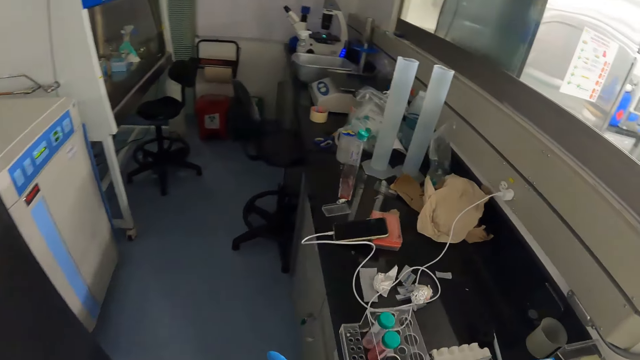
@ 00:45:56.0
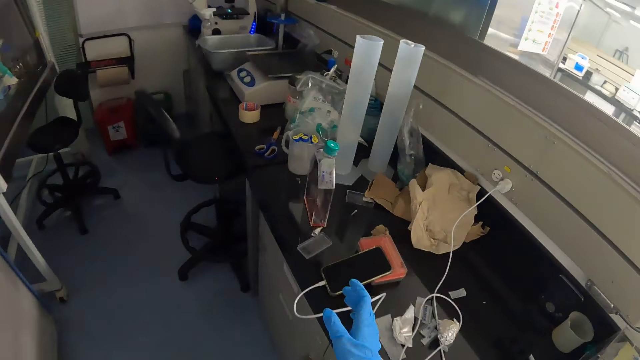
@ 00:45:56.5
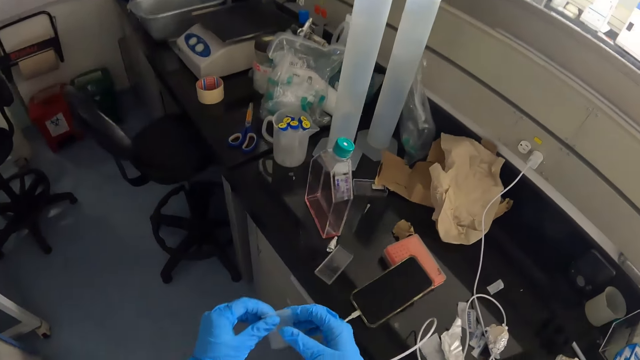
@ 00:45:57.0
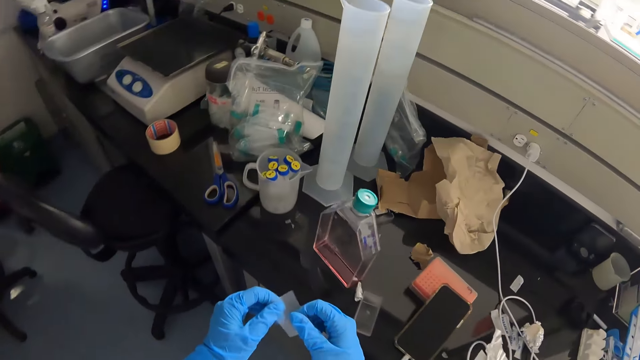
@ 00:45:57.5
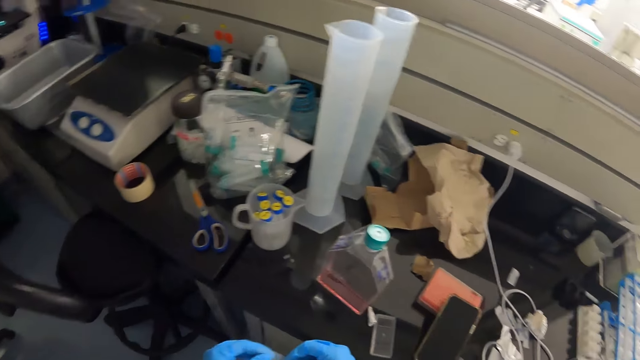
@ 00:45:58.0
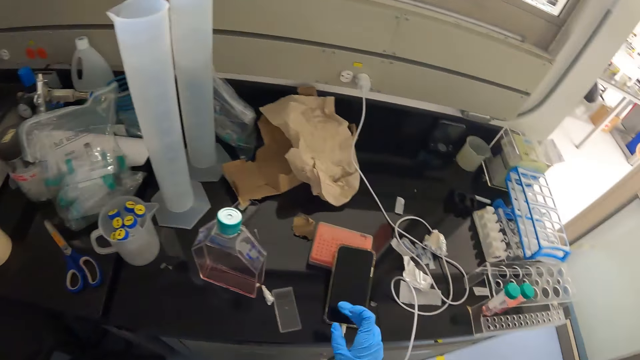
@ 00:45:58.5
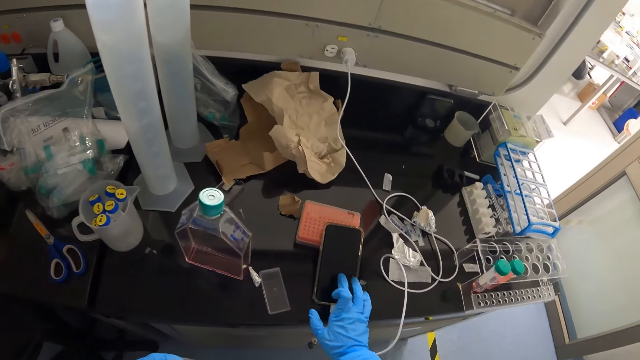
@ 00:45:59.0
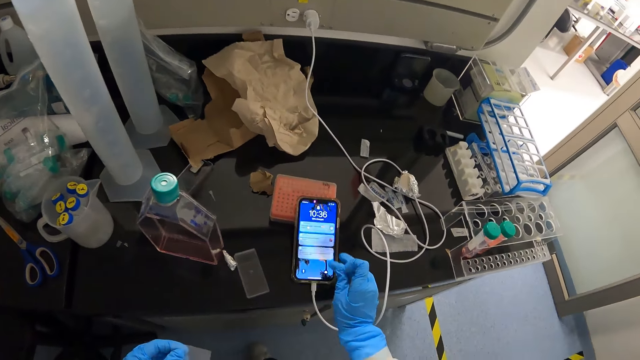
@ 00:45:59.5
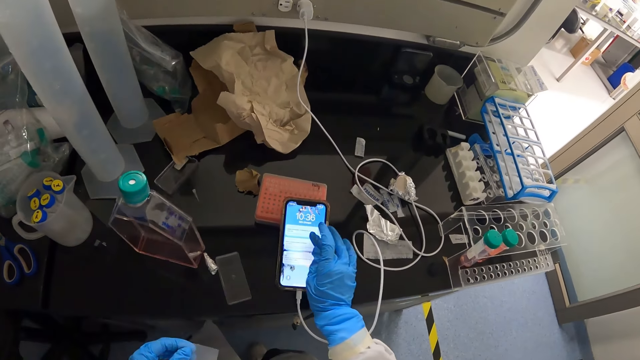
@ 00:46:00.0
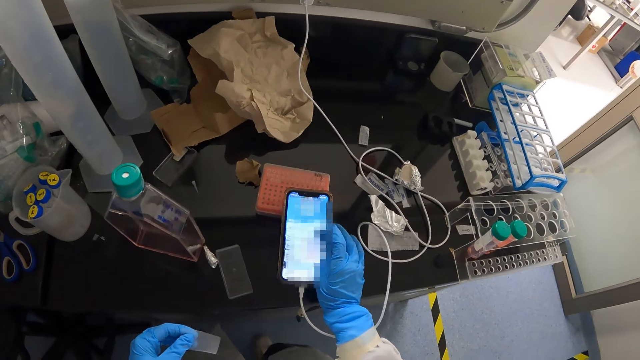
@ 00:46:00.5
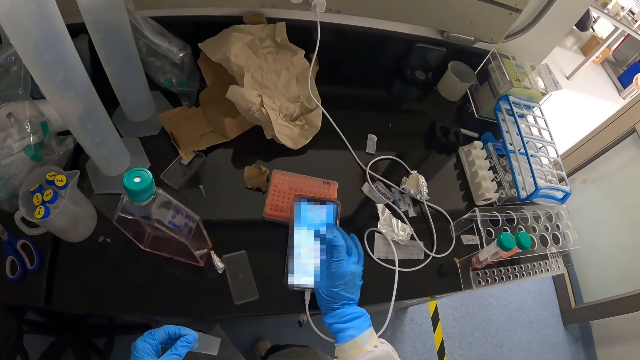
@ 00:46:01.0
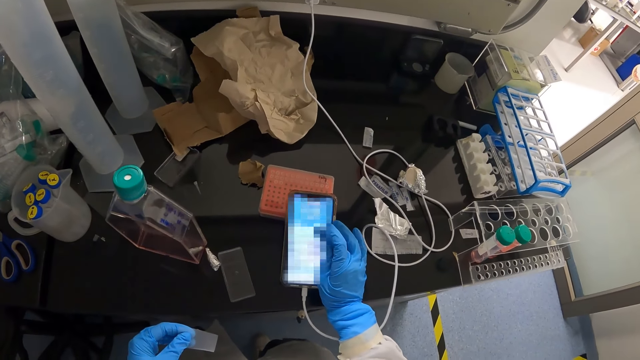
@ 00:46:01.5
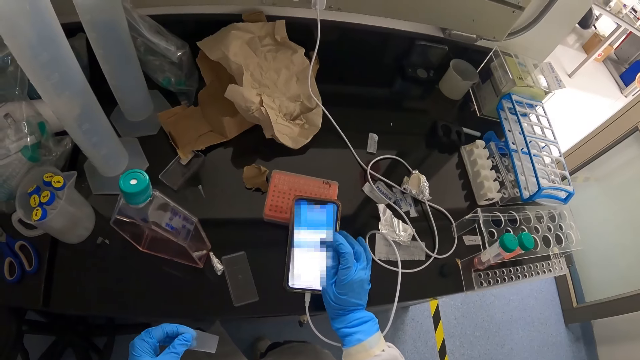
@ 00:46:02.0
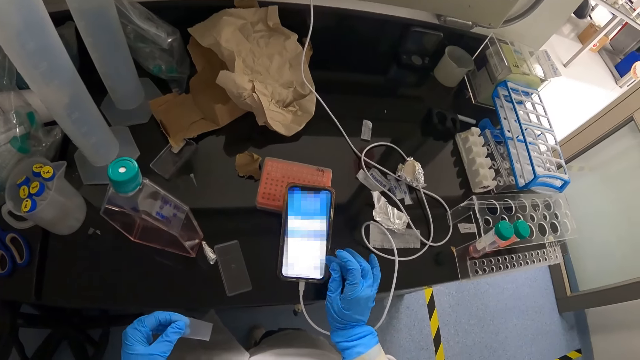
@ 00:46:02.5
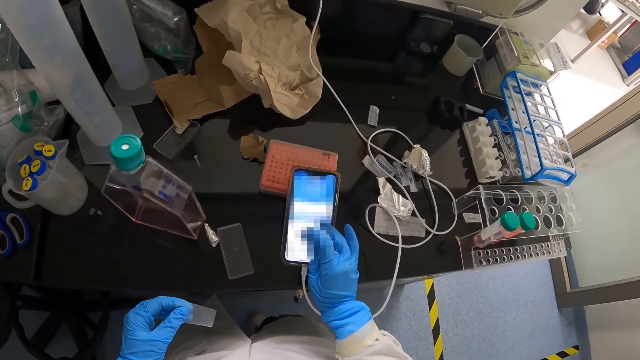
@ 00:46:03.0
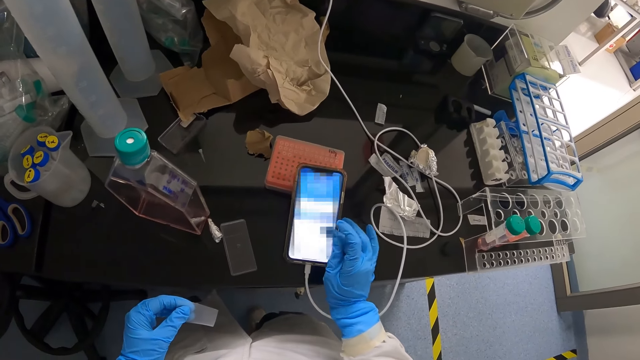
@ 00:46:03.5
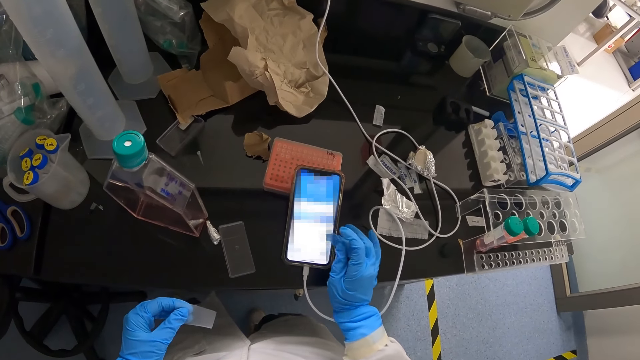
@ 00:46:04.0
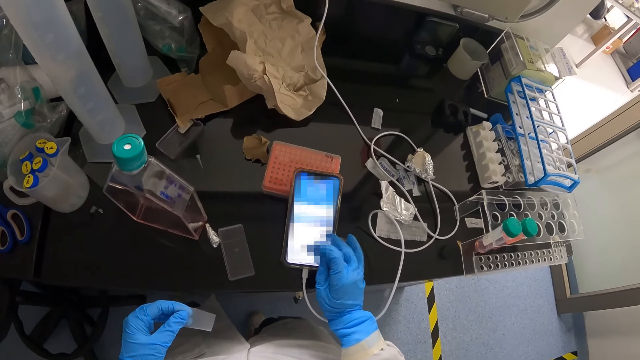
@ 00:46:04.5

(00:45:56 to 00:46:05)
The camera wearer holds a piece of paper. He operates the phone with his right hand.

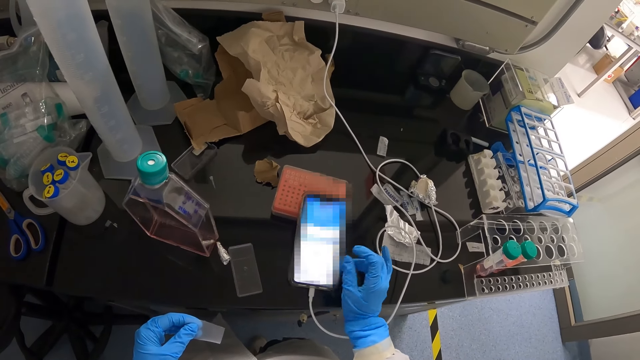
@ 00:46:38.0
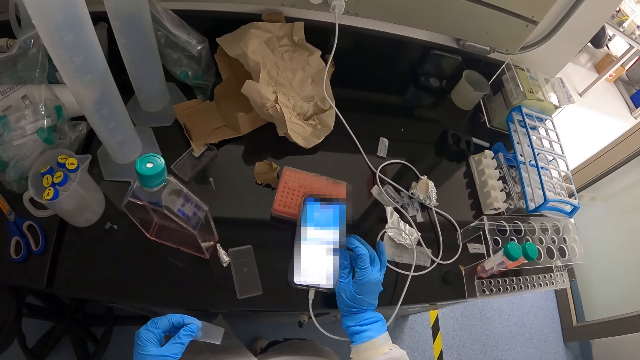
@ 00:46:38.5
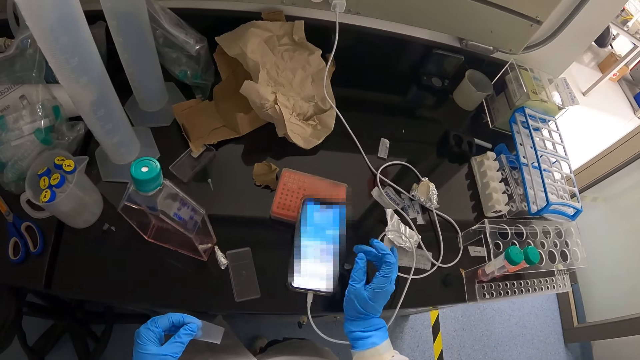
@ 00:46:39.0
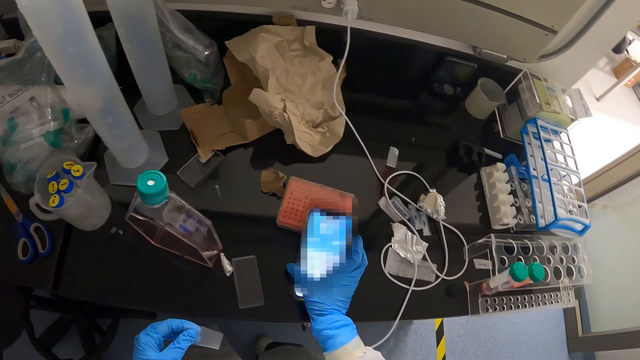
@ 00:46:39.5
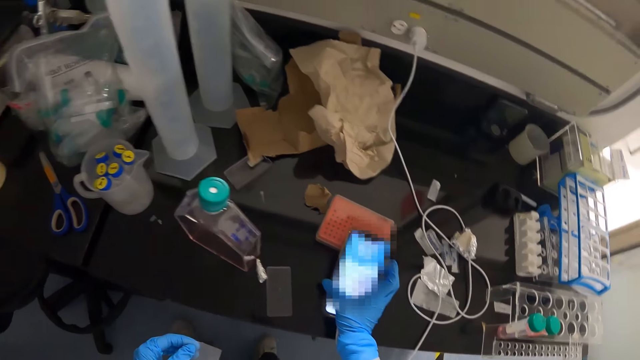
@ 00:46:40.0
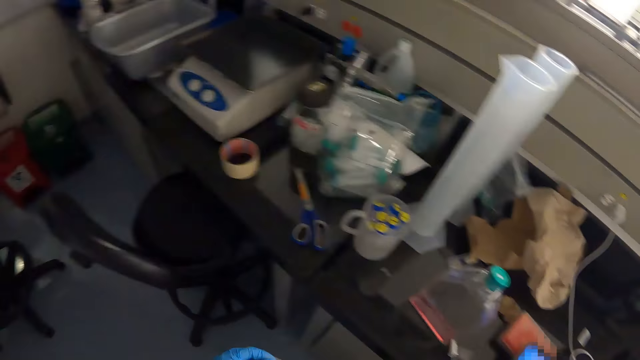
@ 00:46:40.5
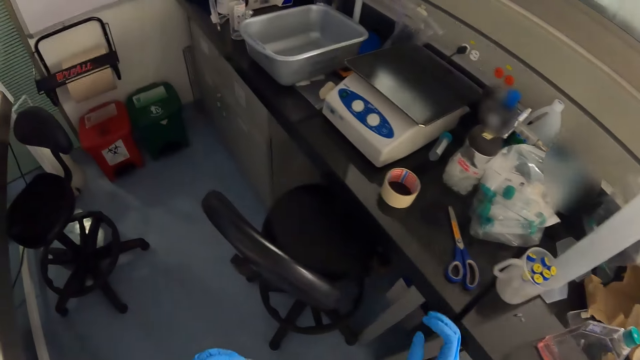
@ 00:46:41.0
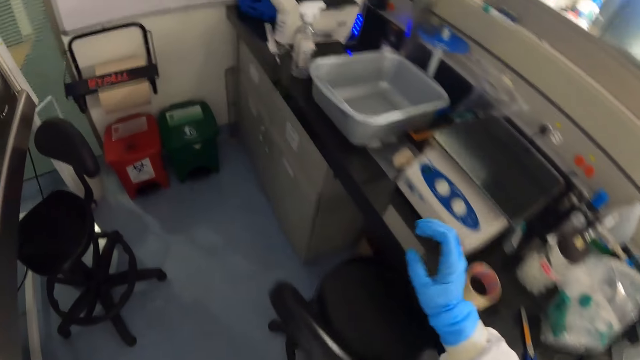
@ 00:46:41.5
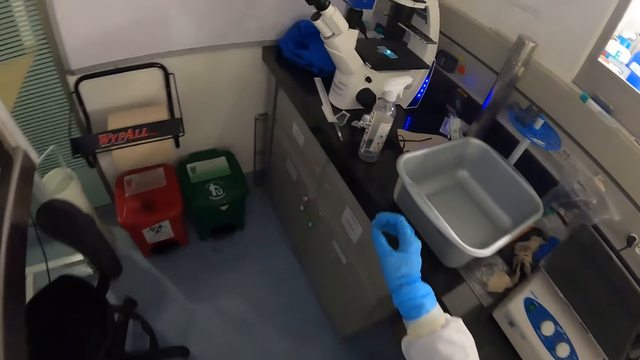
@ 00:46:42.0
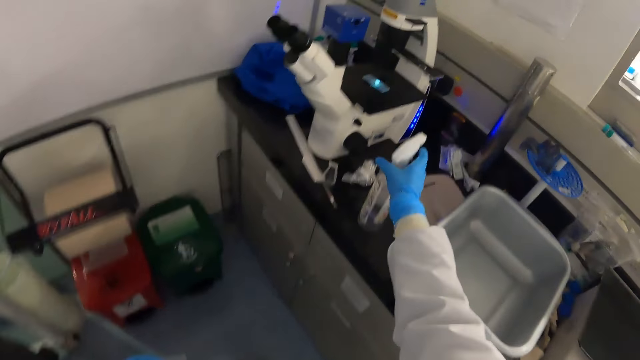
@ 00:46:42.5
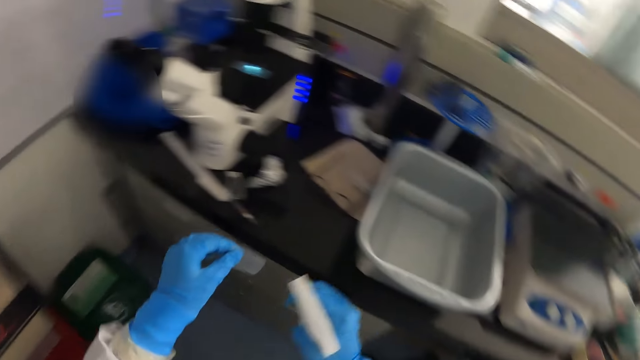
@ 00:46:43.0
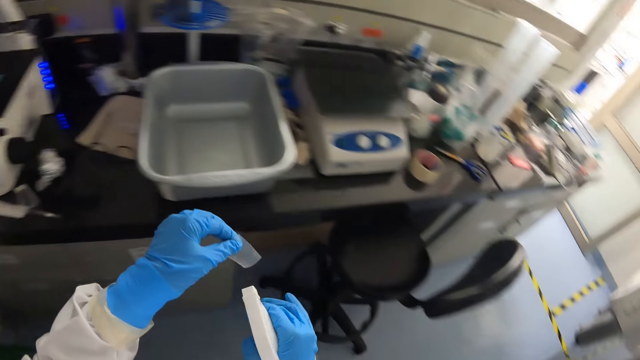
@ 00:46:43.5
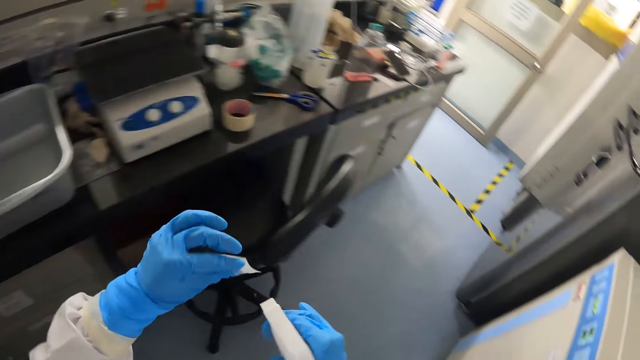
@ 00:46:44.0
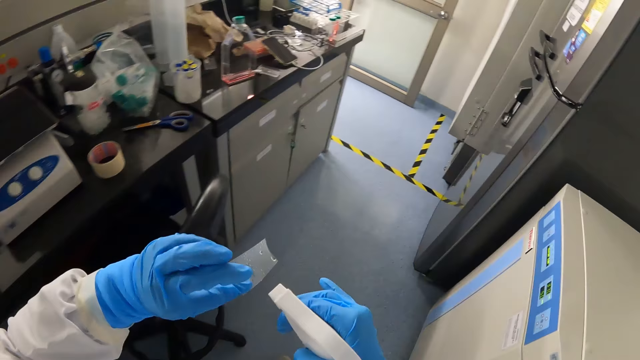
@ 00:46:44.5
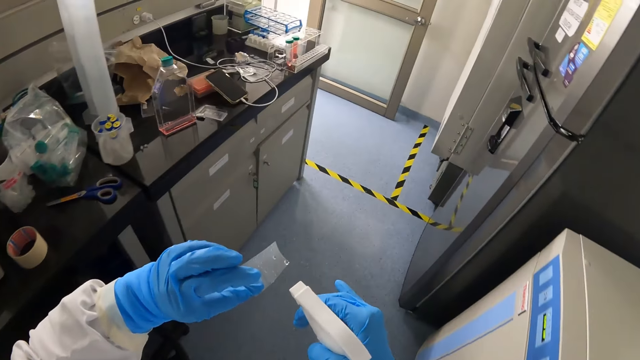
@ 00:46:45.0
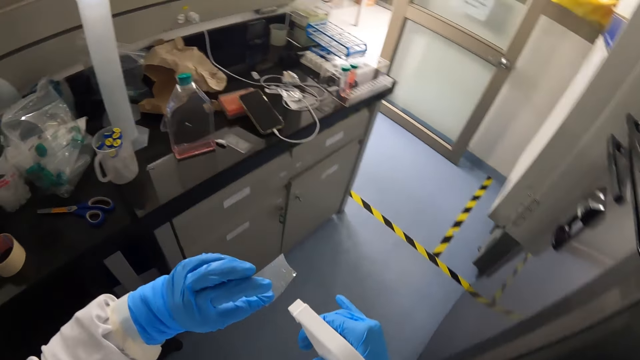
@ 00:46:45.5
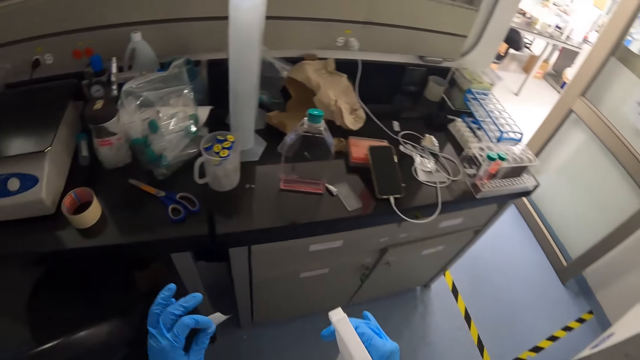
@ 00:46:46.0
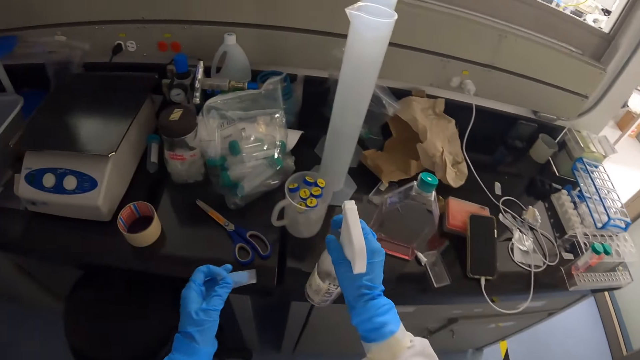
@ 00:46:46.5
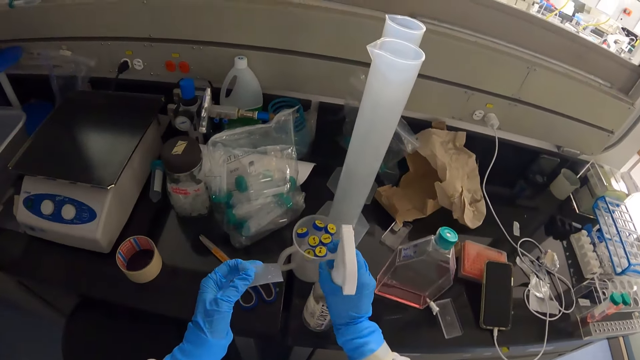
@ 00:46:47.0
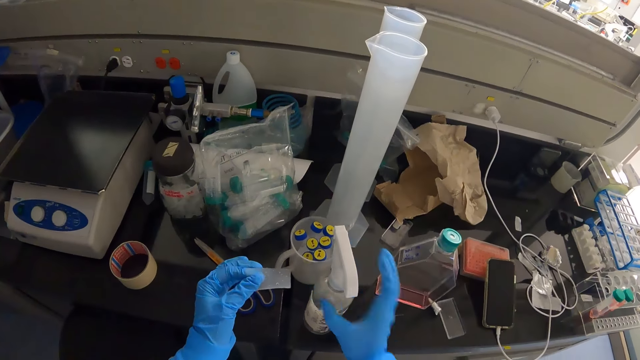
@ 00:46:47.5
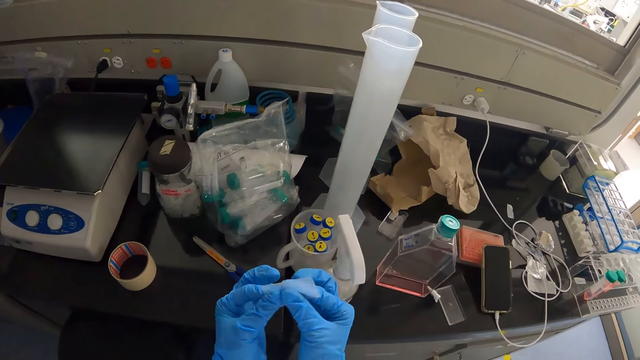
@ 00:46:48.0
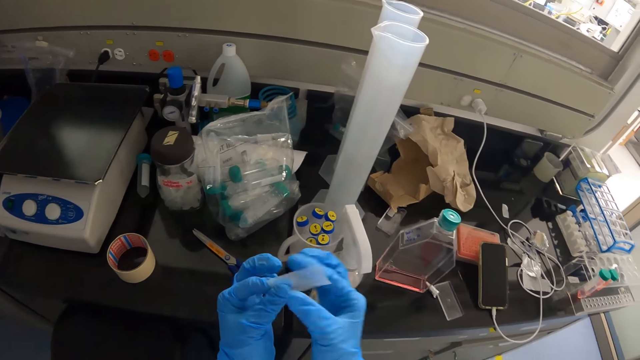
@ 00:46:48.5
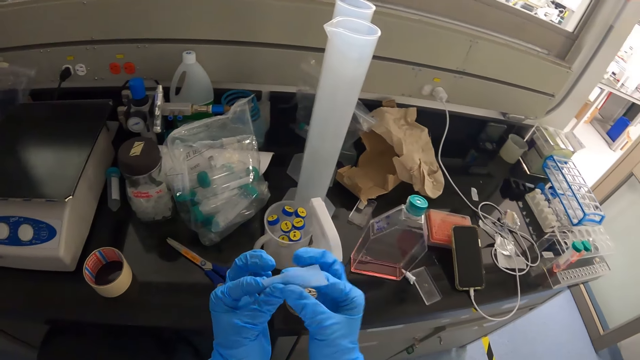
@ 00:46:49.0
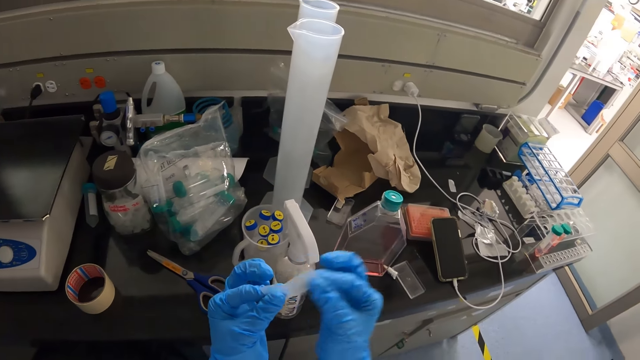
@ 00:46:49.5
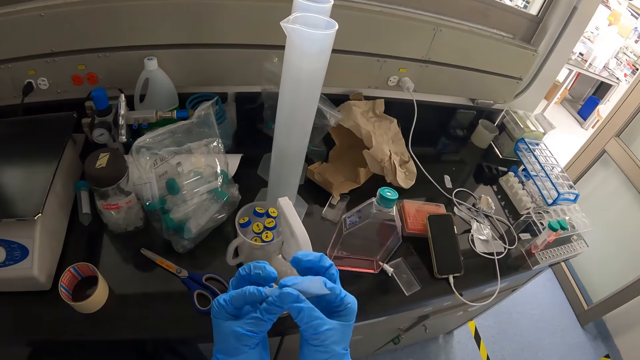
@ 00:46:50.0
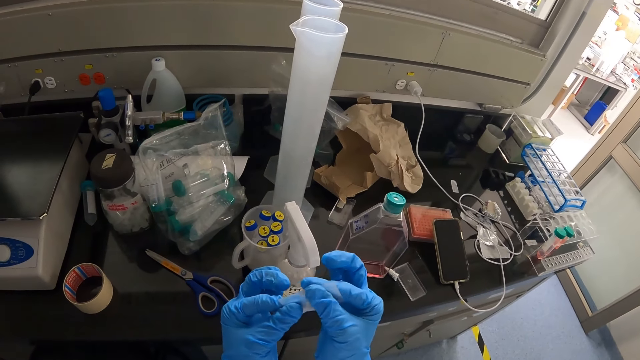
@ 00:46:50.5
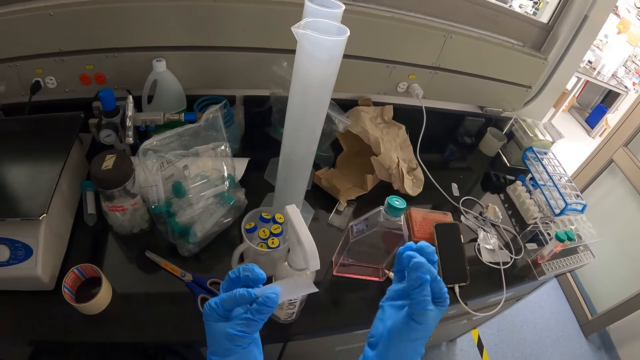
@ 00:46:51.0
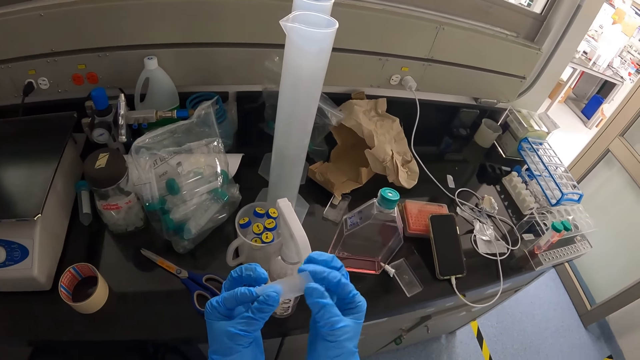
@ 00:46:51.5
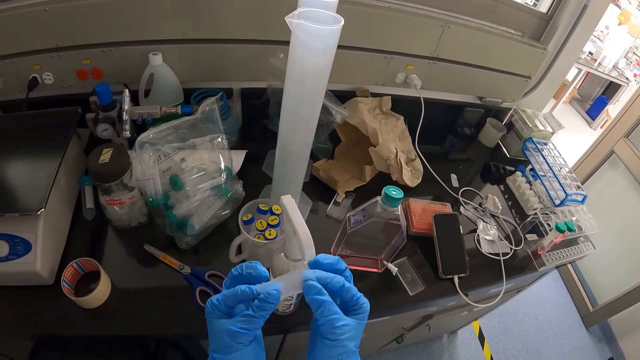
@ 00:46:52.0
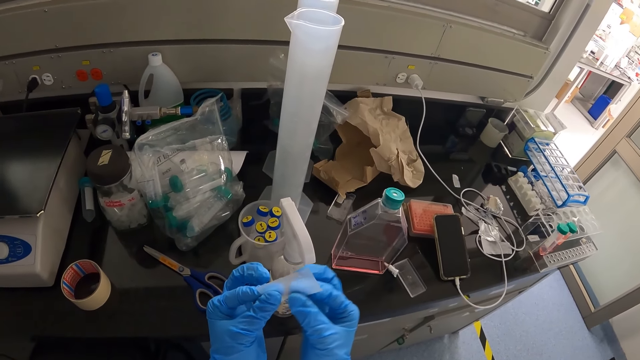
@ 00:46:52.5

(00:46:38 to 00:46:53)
The camera wearer walks away from the phone. He picks a bottle of spray from the table with his right hand. He sprays a filter paper in his left hand. He drops the spray on the table with his right hand. He picks a piece of paper on the table. He spreads the filter paper with his hands. He wipes the piece of paper.
